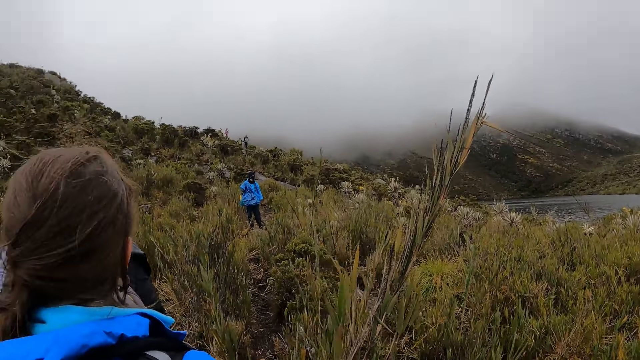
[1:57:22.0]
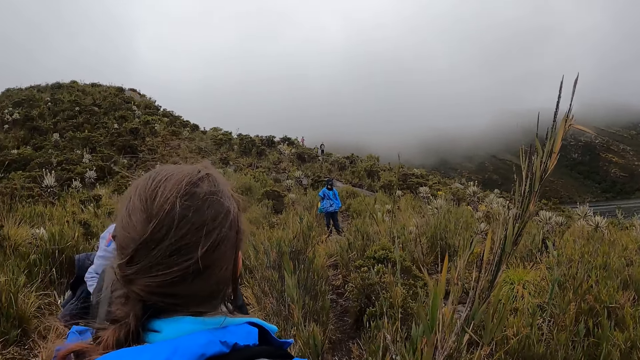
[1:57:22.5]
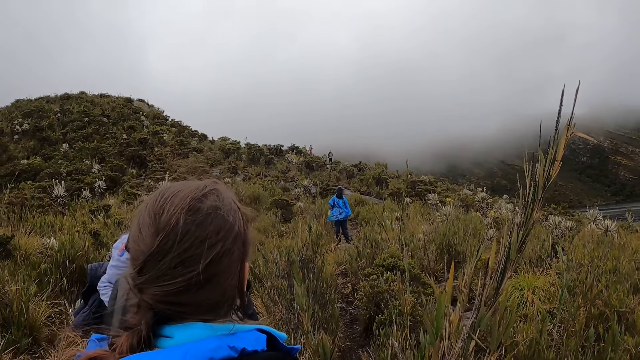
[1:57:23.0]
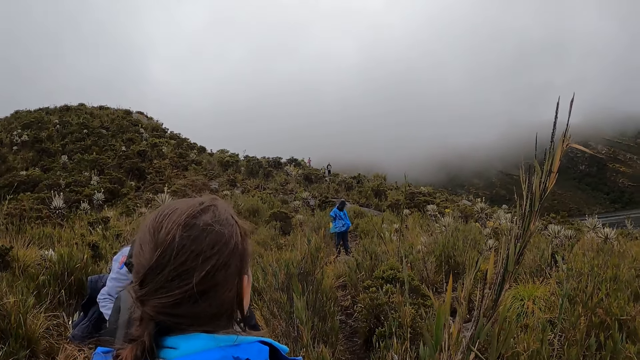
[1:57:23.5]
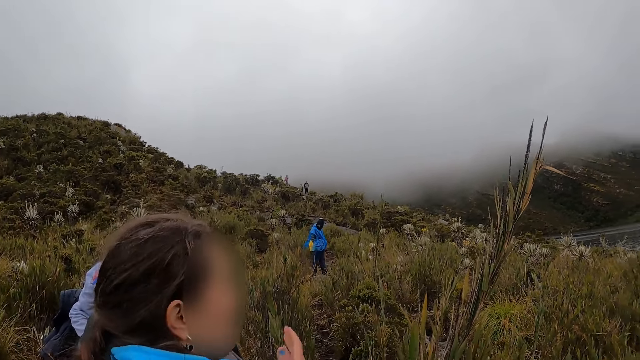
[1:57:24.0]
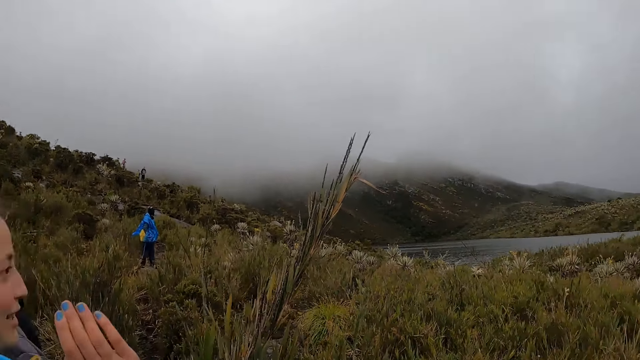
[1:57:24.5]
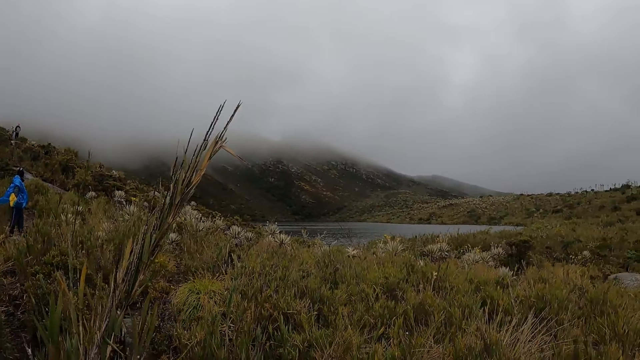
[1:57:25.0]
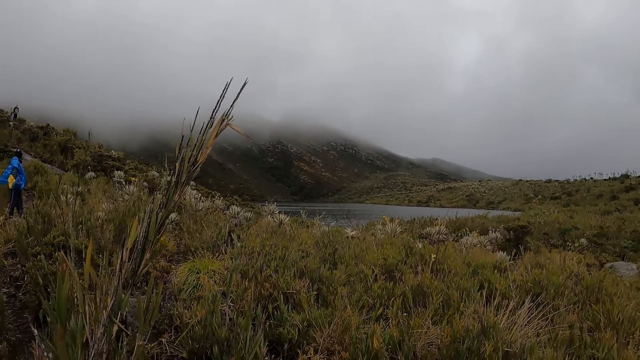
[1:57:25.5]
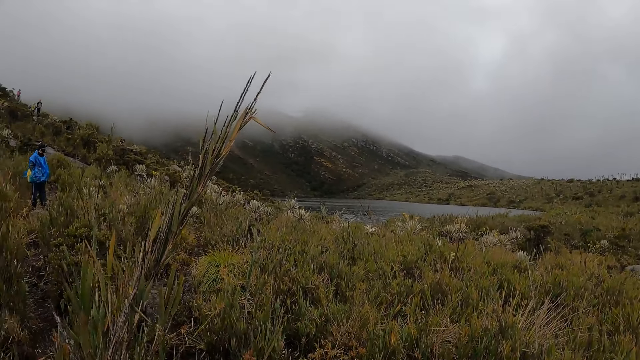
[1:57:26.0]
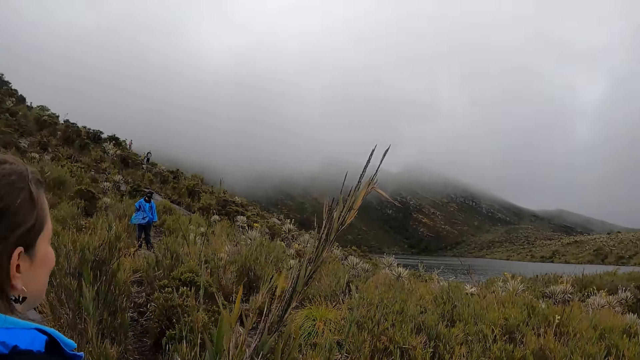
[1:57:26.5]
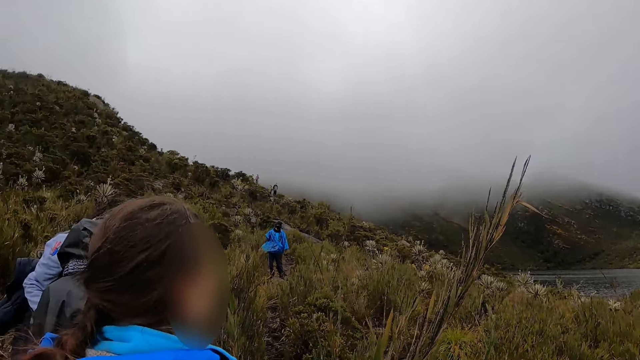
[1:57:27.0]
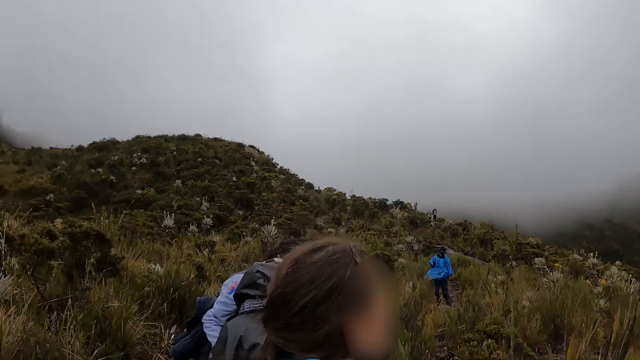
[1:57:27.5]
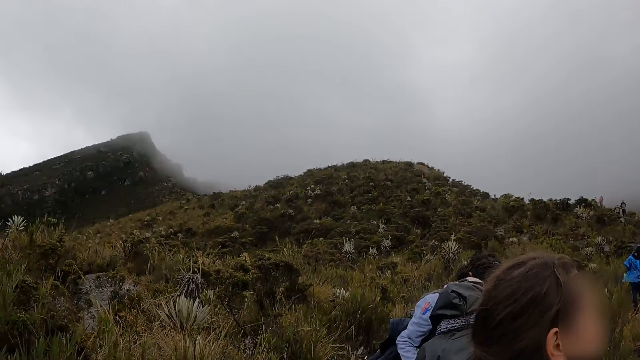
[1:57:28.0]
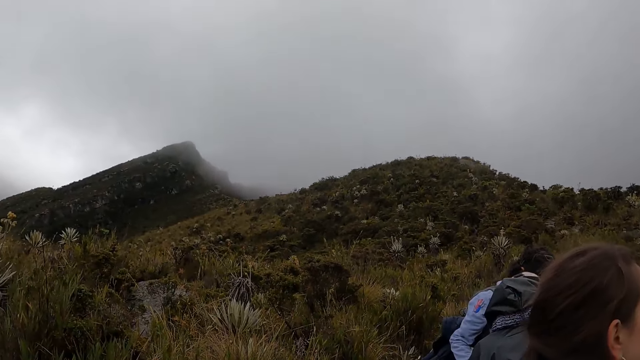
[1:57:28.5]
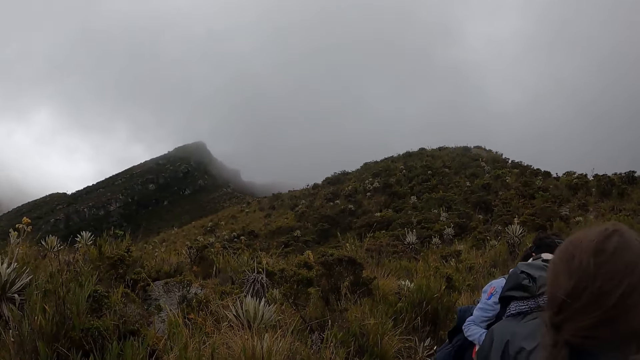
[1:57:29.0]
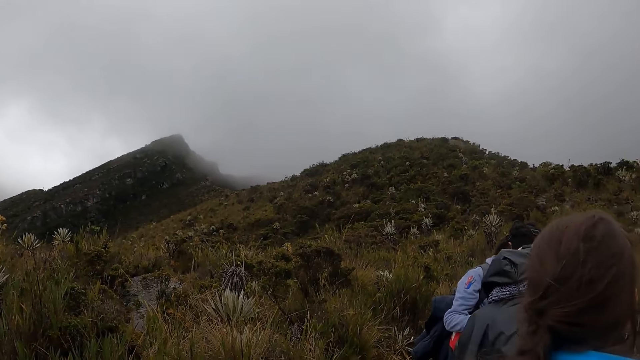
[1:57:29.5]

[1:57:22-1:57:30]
A woman stretches out her hand.

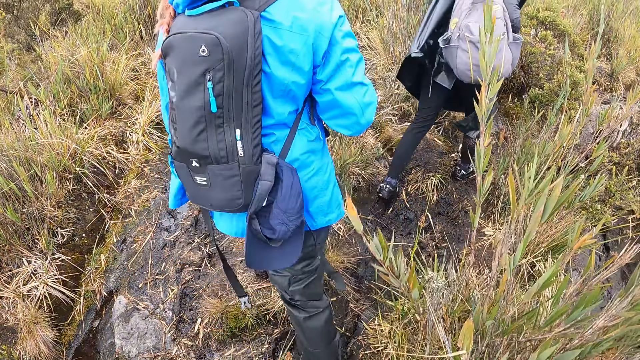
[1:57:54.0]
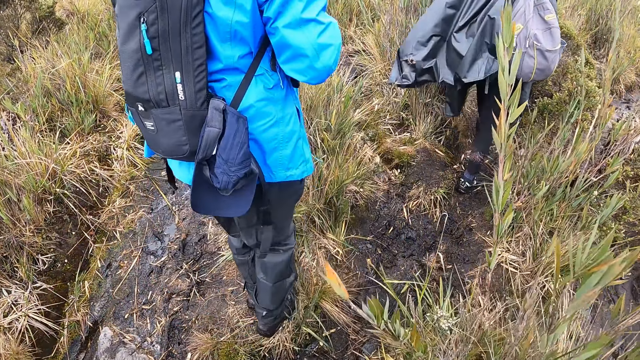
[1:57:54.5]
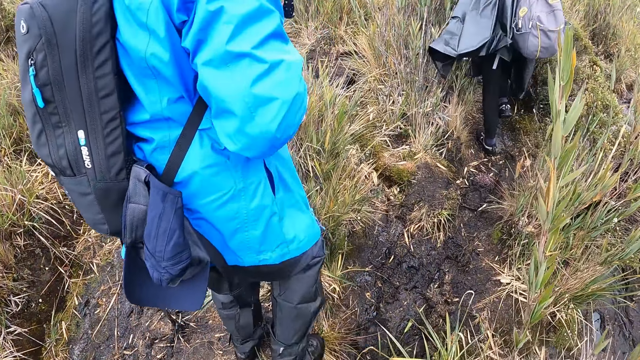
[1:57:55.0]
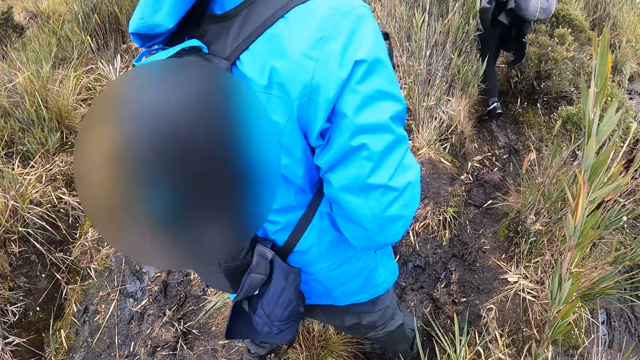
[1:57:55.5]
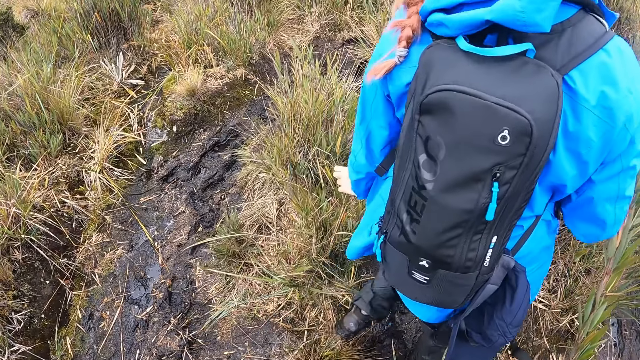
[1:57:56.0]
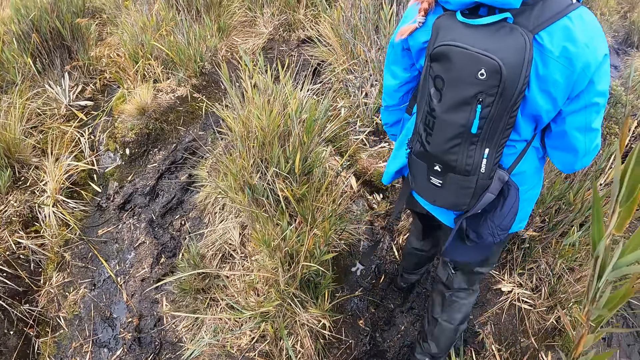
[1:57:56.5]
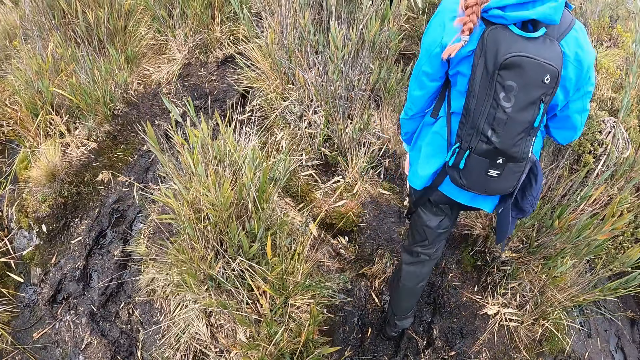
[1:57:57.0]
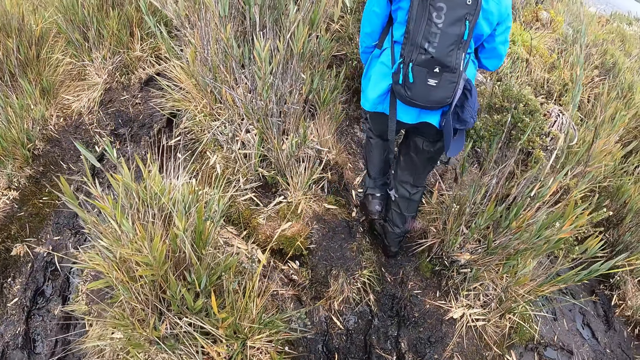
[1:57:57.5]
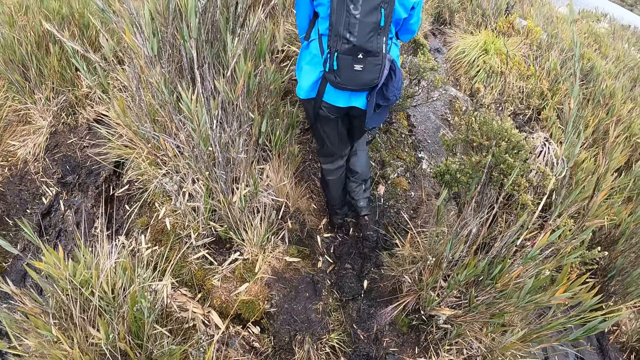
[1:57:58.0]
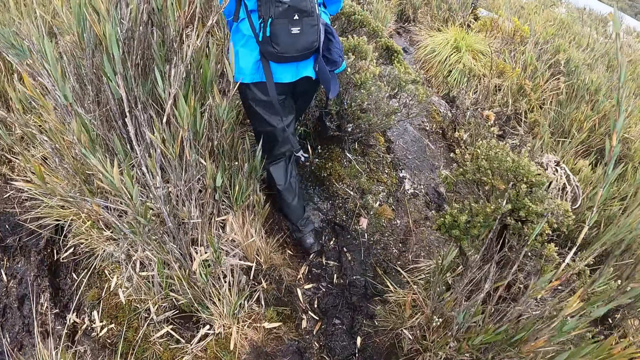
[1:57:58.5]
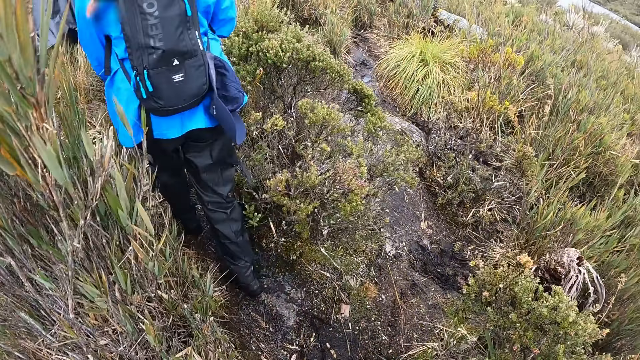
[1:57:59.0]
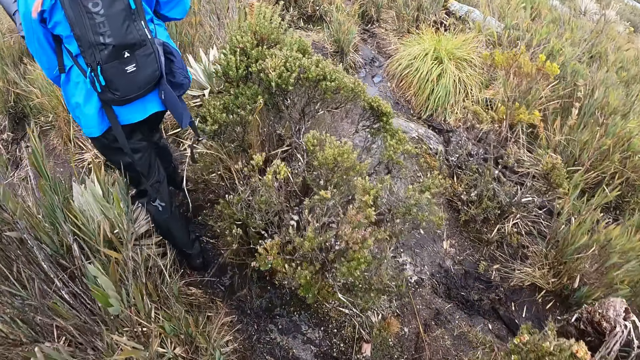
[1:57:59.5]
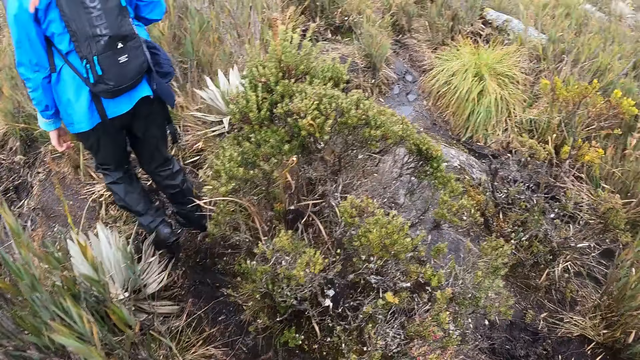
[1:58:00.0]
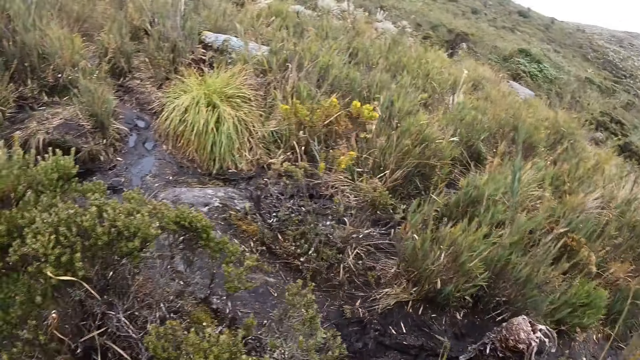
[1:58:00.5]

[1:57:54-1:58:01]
The camera wearer walks through a path on a hill with a group of people.

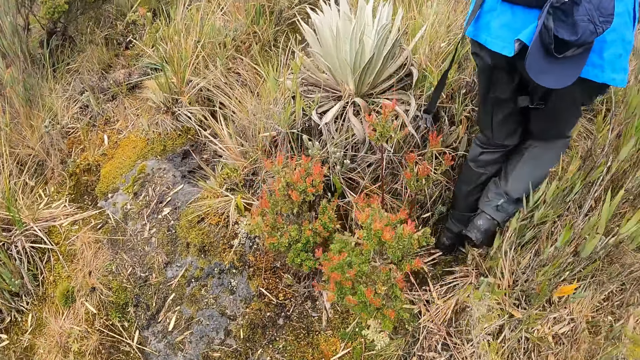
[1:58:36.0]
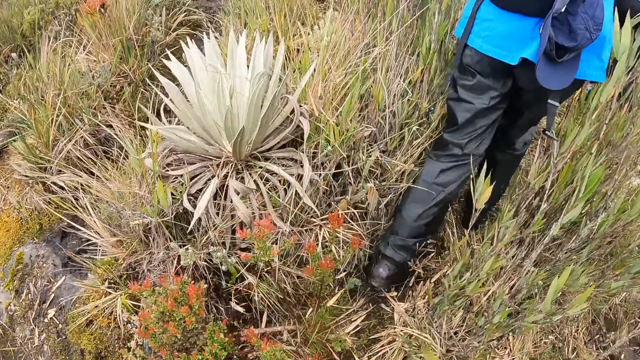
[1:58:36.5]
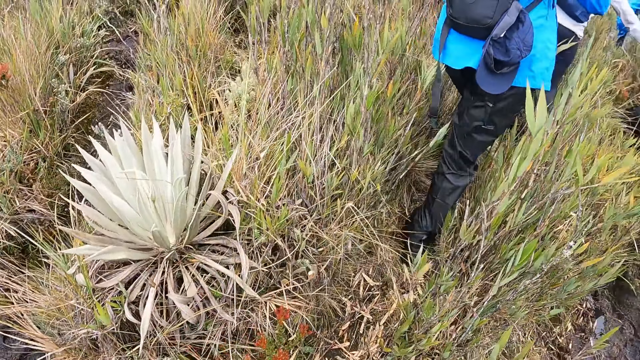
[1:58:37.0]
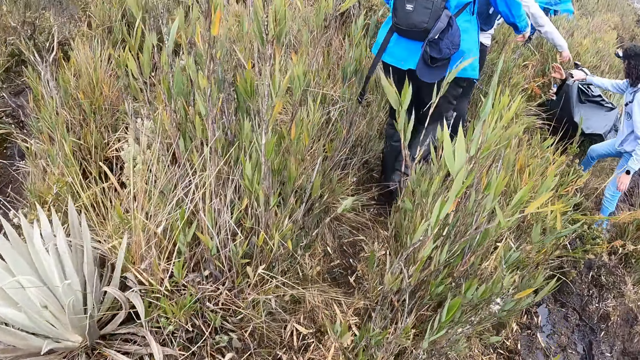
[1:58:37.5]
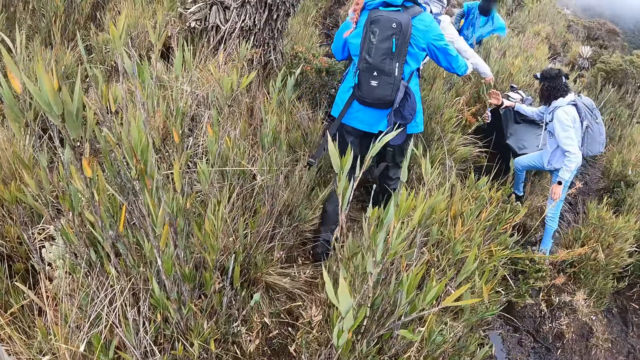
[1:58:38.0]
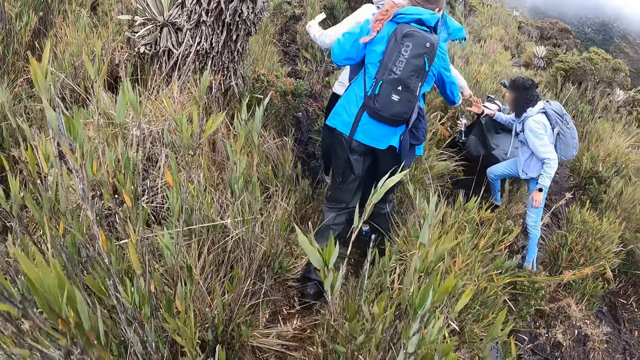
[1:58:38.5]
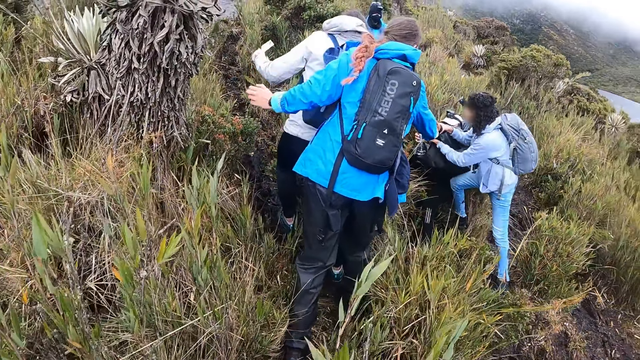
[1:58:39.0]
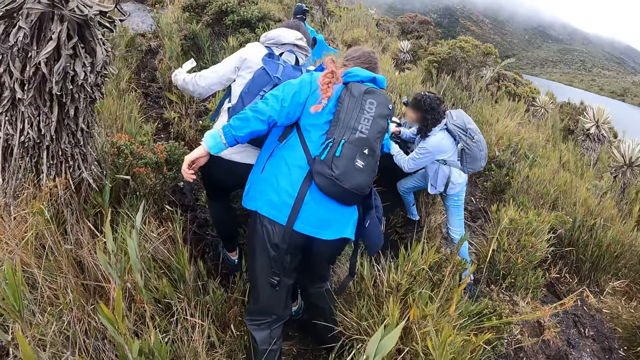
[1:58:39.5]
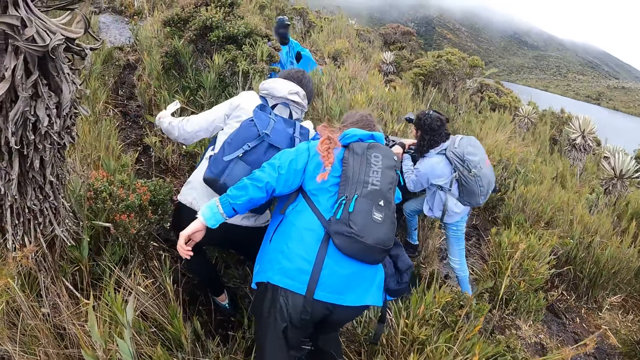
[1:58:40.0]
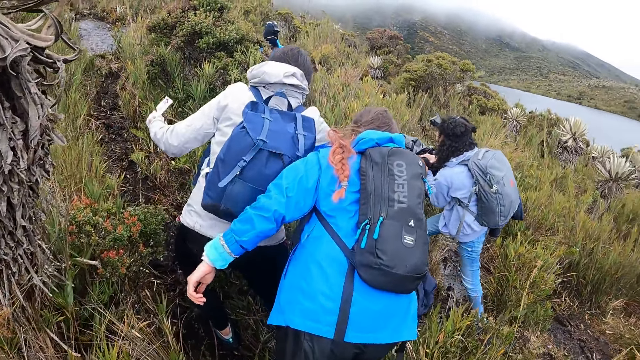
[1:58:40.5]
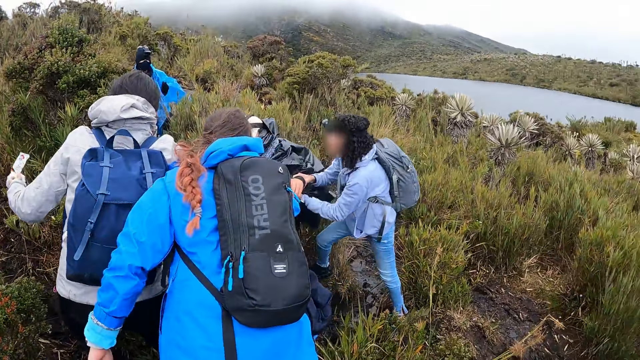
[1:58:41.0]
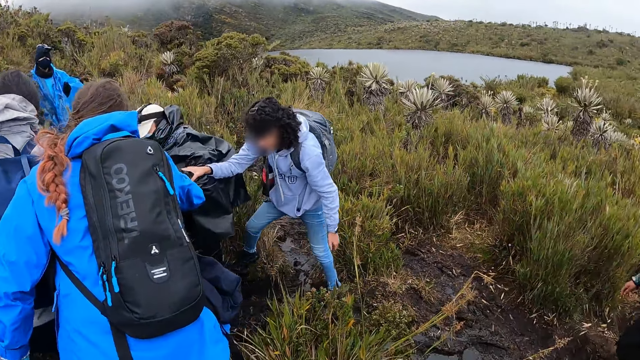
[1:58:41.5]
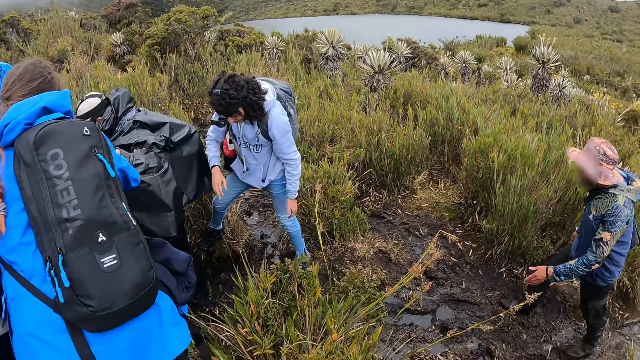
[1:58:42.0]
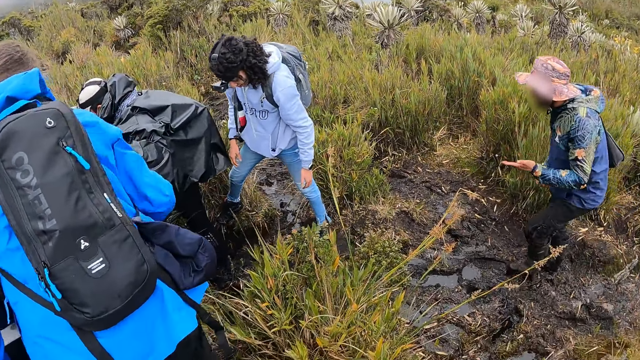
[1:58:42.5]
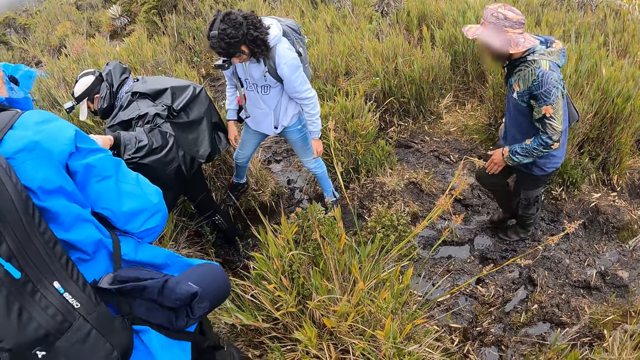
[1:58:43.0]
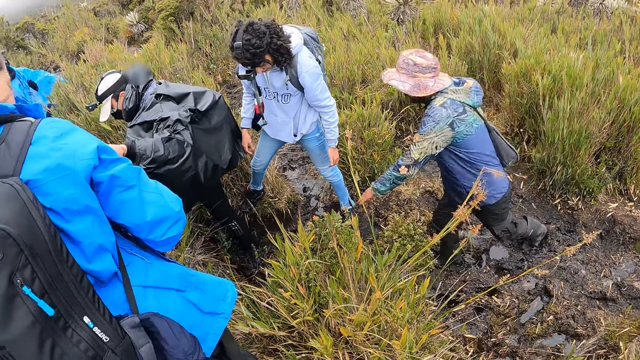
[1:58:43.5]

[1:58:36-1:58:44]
The woman, another woman and a third woman help a fourth woman out of a muddy puddle on the ground.
